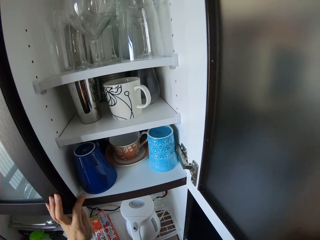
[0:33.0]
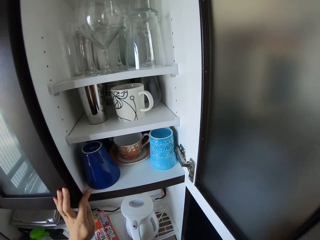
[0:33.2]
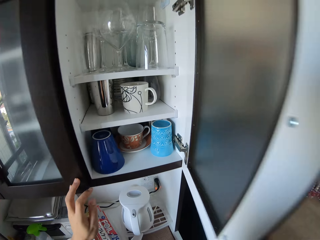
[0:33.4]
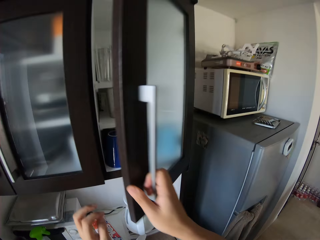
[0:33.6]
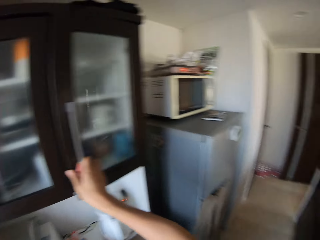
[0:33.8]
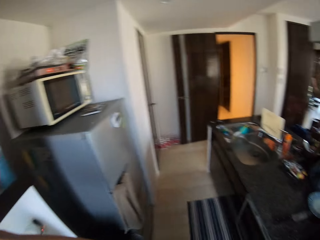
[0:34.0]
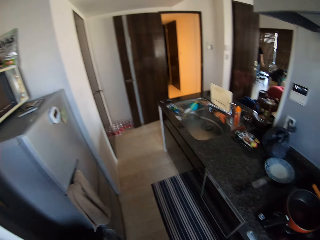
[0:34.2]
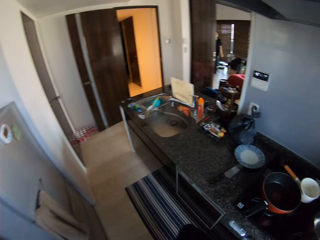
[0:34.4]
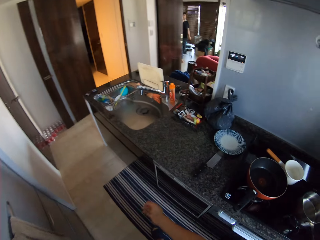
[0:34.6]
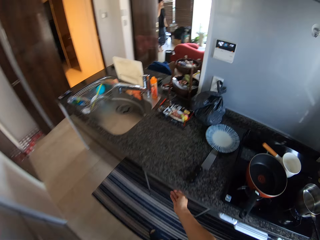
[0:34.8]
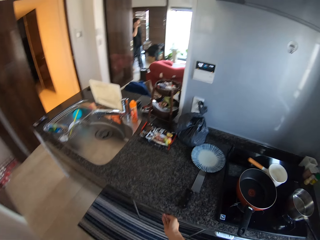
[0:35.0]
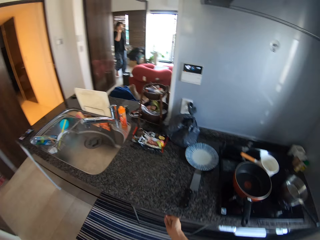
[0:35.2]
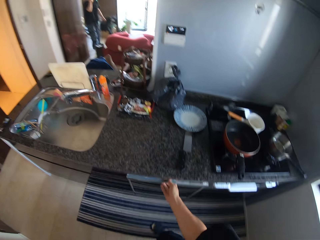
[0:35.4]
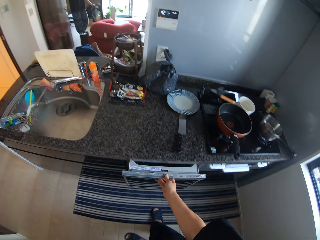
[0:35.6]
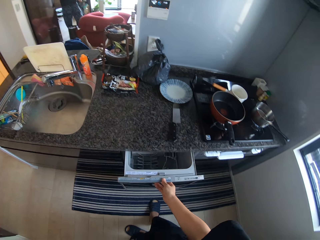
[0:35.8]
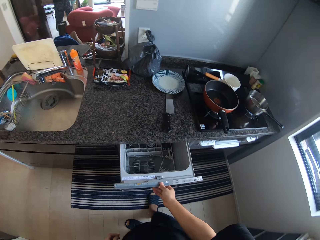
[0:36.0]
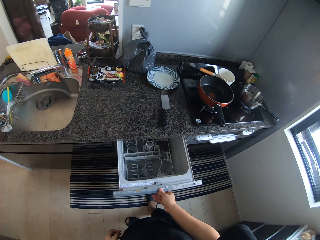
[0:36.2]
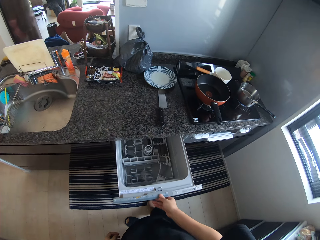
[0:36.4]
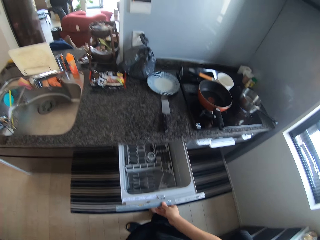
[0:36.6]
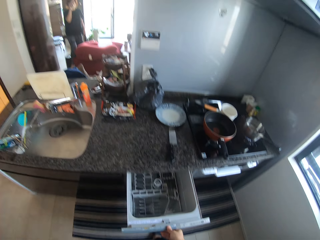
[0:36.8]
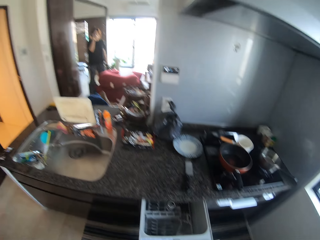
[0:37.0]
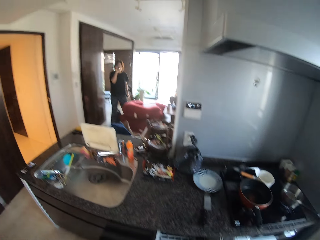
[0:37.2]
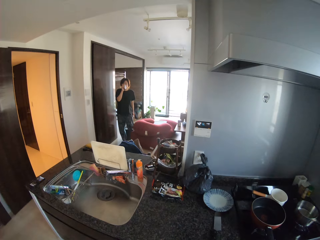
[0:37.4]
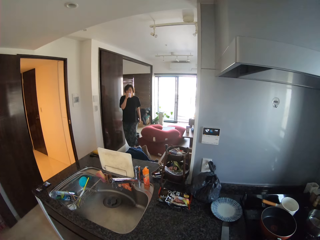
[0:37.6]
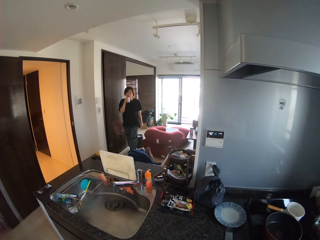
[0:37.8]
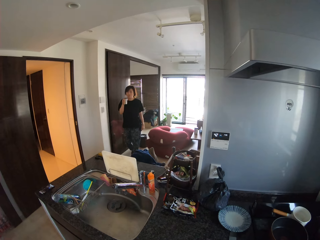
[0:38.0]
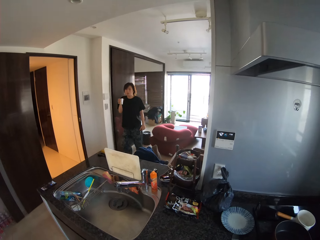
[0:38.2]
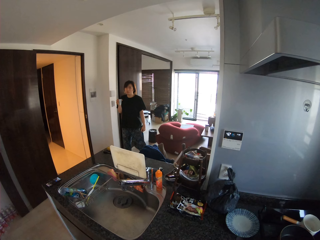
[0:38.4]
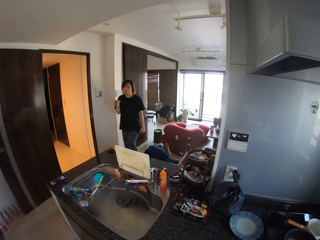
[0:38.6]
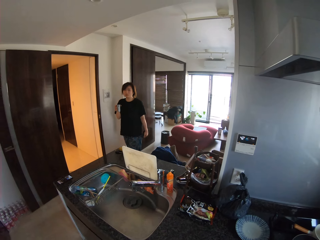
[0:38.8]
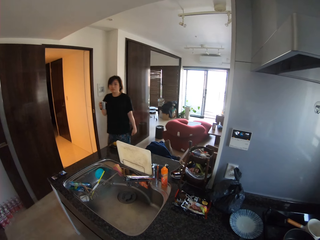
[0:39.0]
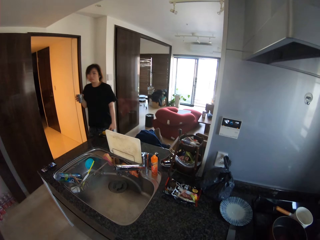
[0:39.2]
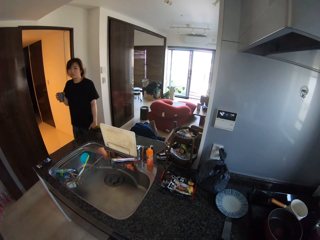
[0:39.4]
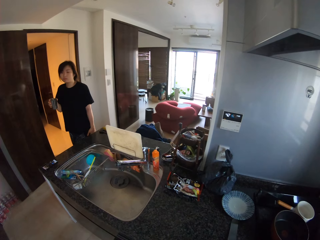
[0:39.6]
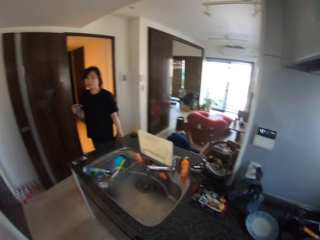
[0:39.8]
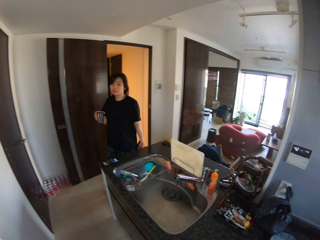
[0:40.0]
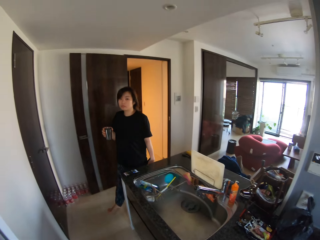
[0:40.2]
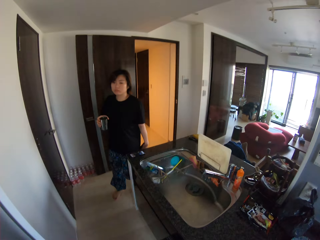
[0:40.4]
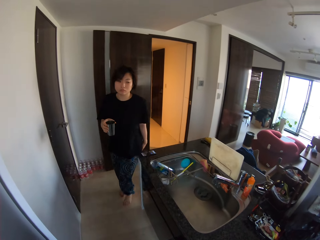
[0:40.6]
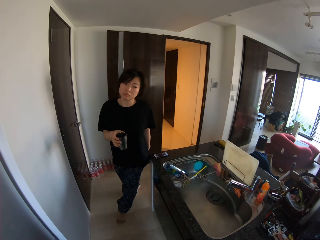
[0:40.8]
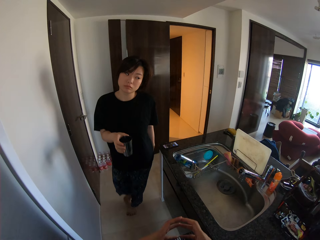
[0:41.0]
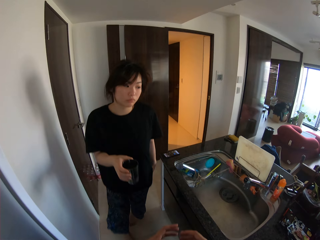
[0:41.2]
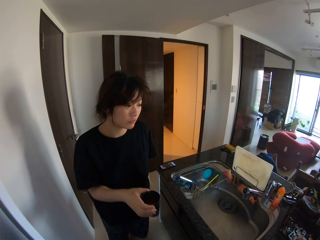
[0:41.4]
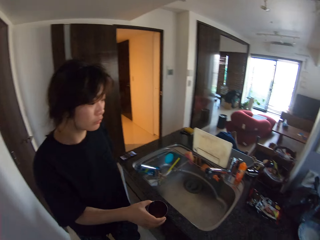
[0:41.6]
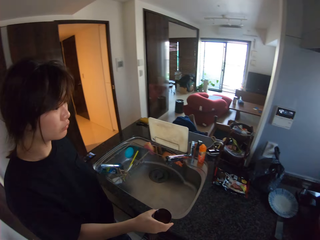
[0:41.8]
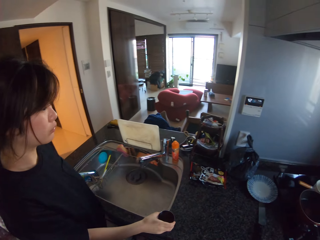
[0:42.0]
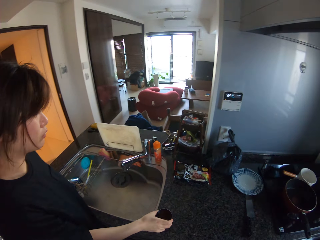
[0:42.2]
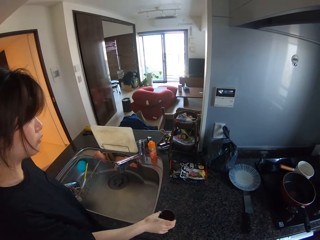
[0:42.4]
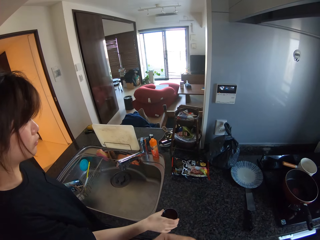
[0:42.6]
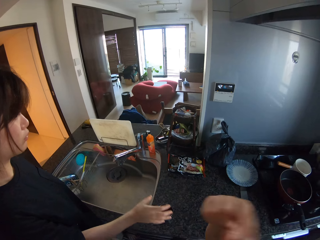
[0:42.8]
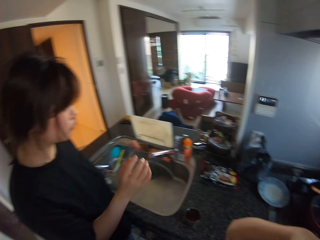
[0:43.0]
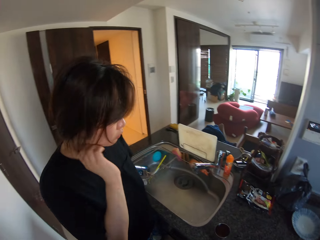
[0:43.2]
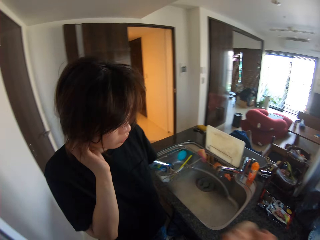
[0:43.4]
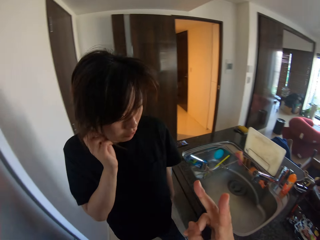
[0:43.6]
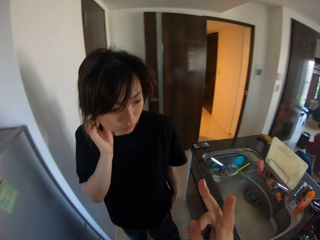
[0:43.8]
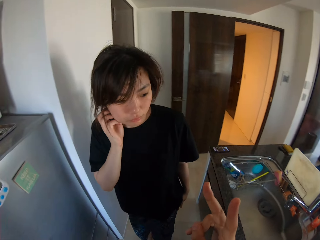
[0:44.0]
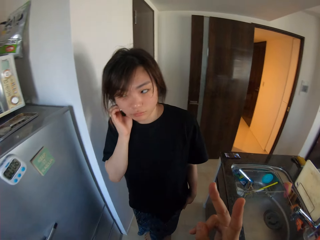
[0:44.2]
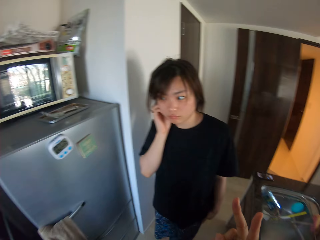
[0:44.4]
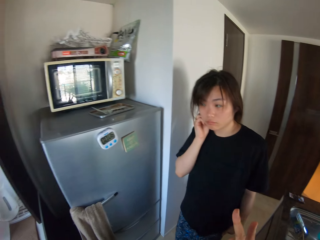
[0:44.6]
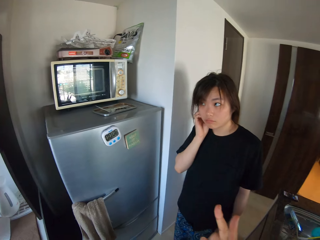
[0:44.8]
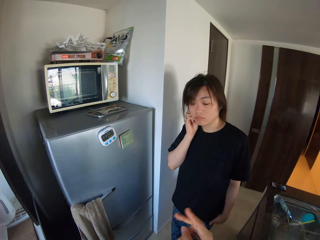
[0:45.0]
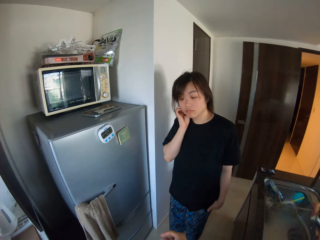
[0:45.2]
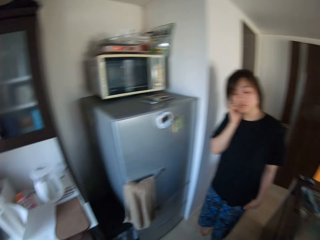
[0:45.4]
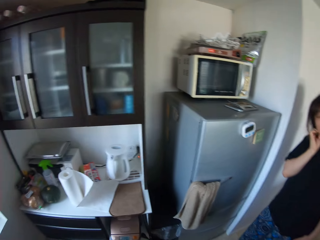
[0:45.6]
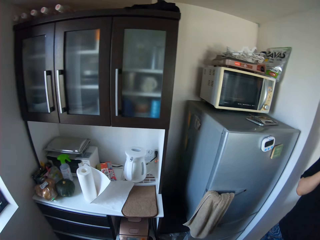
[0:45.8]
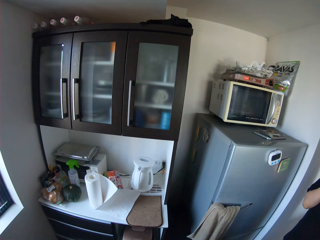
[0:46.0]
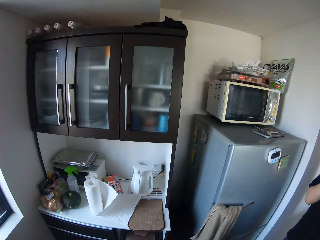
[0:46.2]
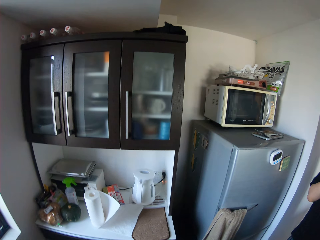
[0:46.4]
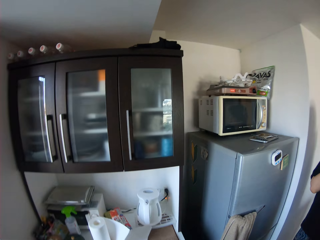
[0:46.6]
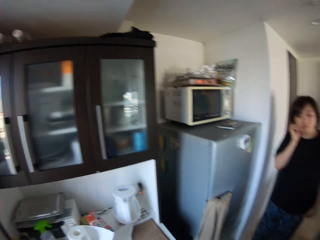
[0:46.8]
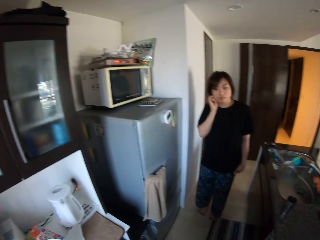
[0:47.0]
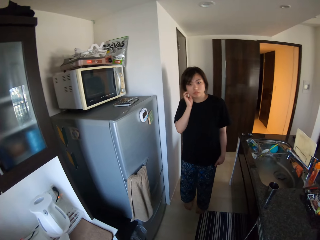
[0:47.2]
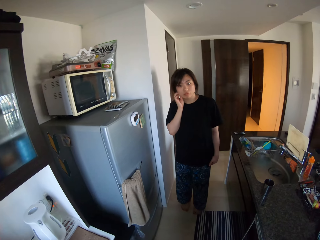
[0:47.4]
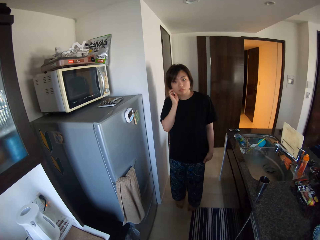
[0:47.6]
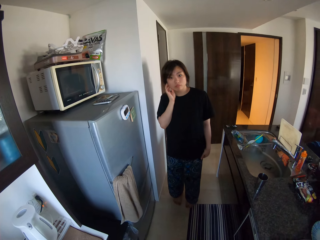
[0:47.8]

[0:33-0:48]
The camera wearer closes the cupboard. He opens a drawer and closes the drawer. A man walks into the kitchen with a cup. The man drops the cup on the counter top. The camera wearer hovers his hands. He shows his hands to someone. The man touches his neck.

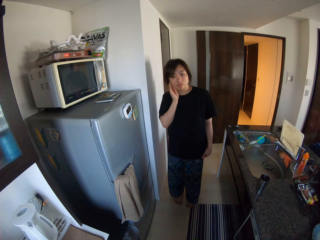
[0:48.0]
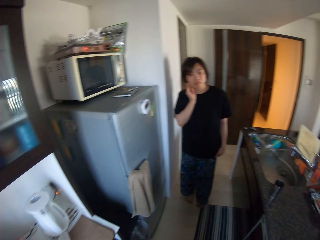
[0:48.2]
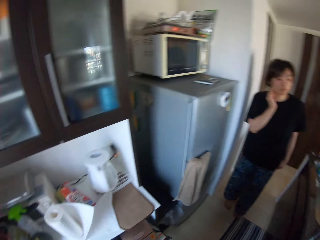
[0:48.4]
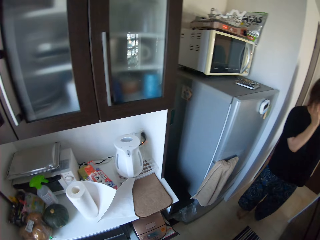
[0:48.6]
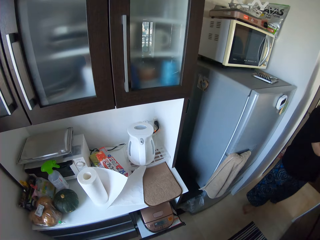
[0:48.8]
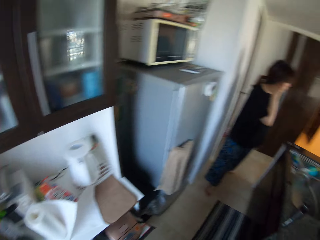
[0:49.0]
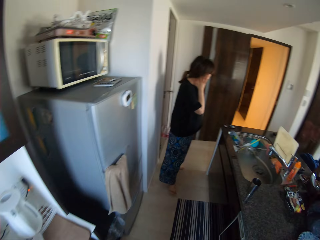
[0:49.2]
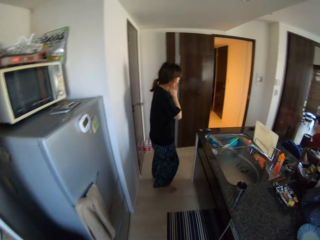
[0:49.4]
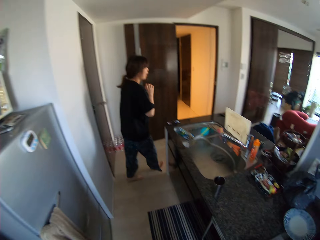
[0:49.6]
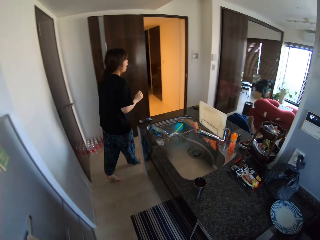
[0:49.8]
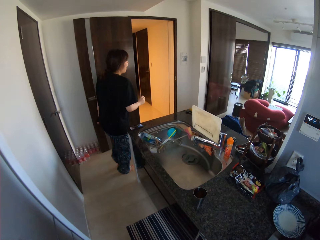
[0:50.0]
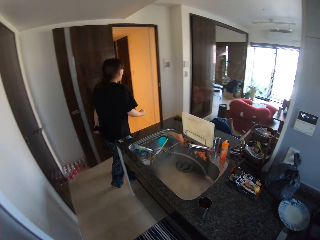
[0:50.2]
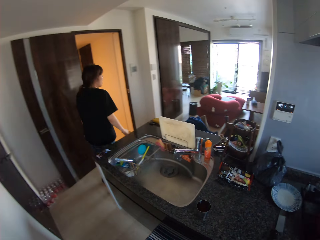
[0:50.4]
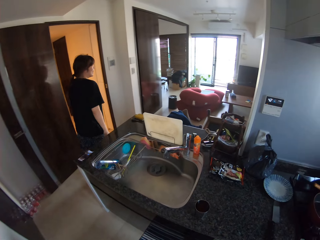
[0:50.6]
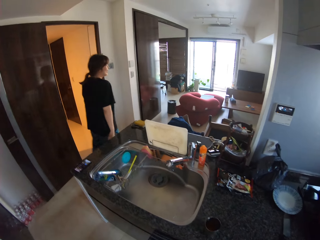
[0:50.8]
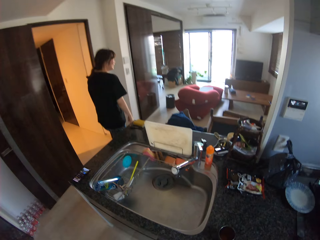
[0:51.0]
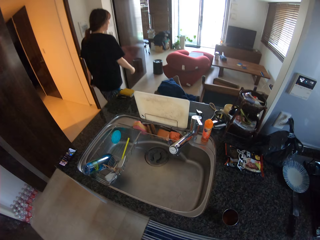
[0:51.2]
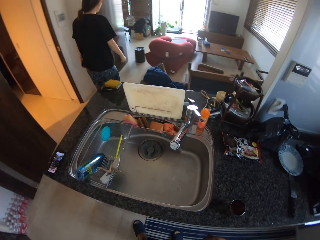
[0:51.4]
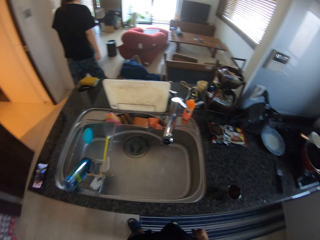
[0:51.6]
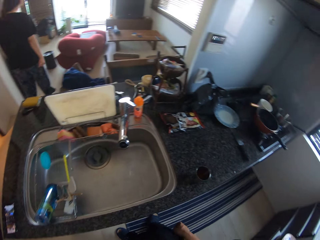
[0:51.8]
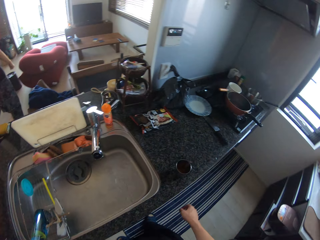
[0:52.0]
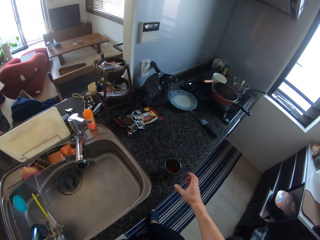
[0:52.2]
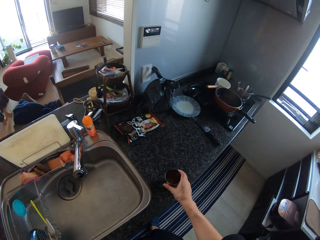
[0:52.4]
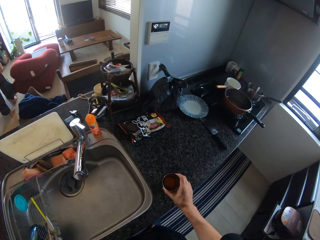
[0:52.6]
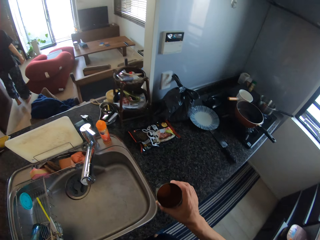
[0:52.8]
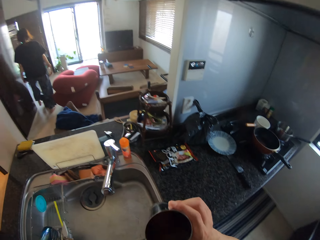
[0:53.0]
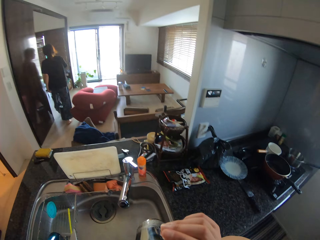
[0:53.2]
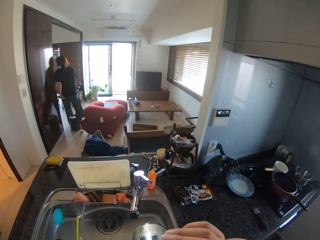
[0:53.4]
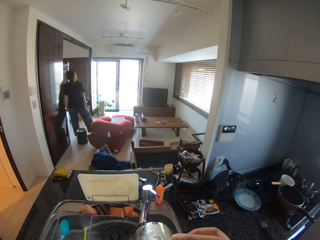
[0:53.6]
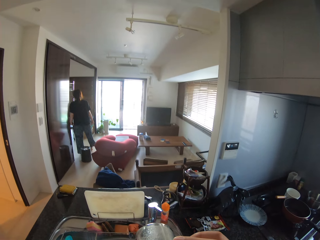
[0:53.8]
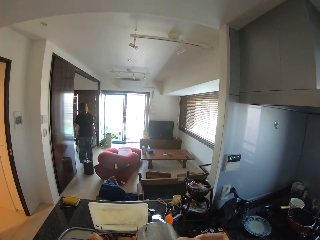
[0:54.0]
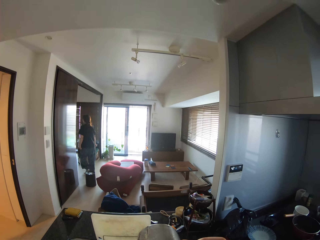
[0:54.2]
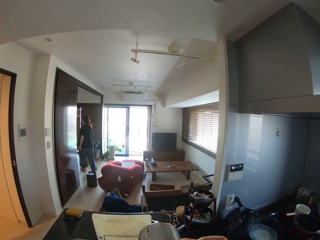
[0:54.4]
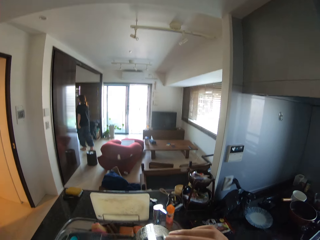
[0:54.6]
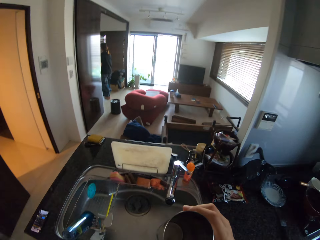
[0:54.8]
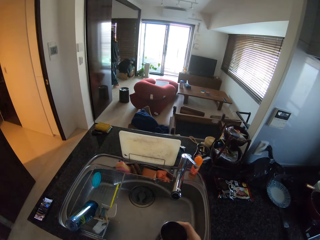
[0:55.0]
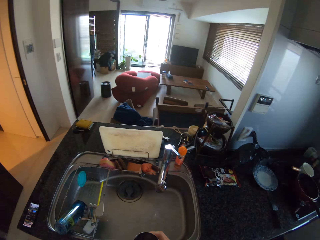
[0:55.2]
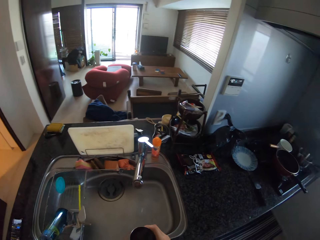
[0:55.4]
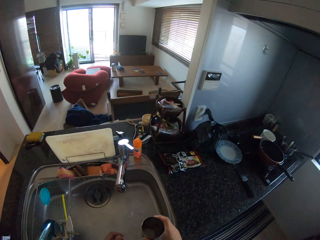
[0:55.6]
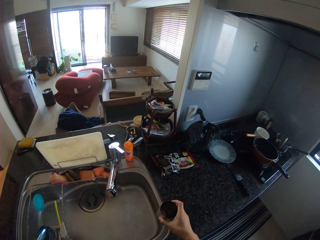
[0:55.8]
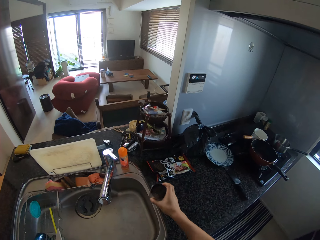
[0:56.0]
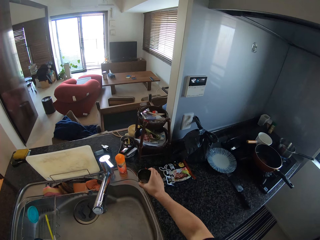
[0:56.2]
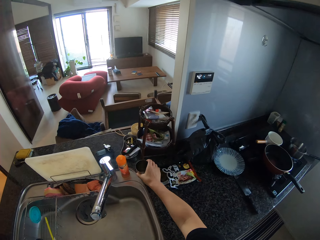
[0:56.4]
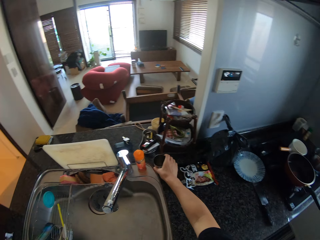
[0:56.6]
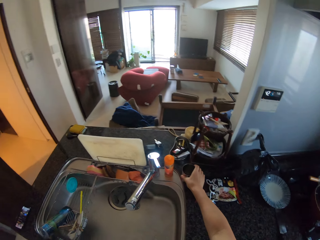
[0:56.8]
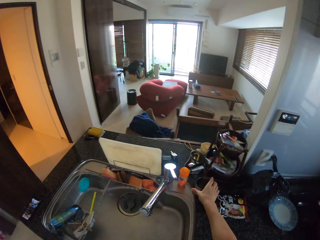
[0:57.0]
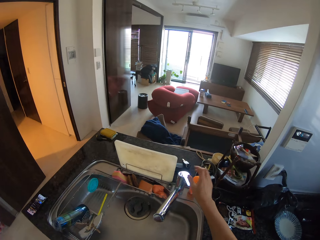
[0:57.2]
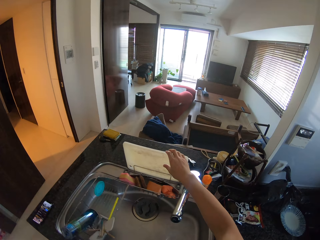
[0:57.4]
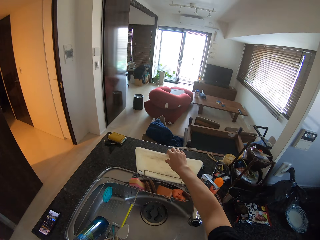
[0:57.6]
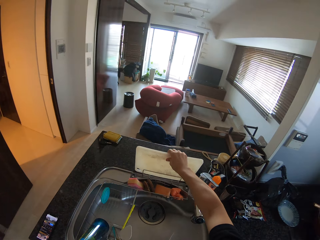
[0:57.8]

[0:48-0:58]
The camera wearer walks away from the kitchen. A person walks in the room. The camera wearer picks up the cup. They drink from the cup and drop the cup on the counter top.
